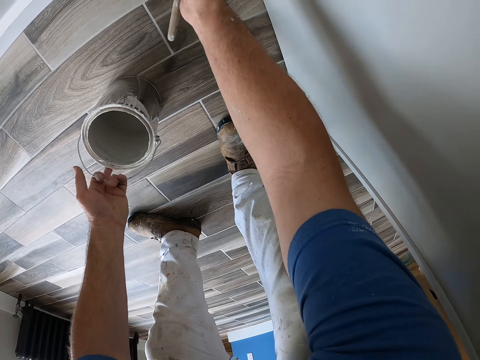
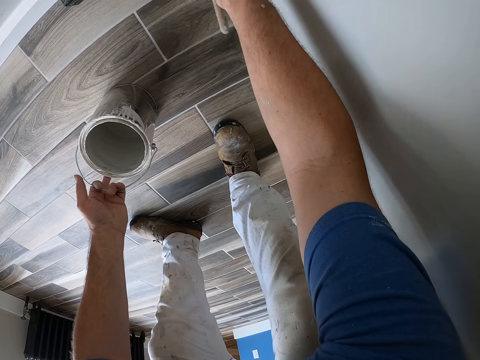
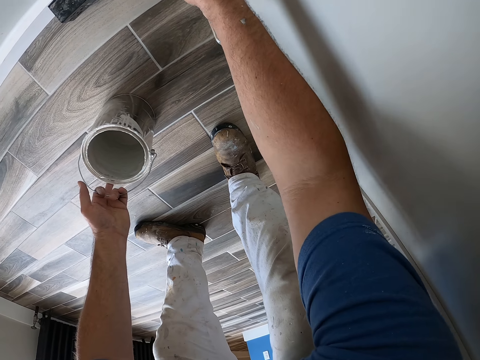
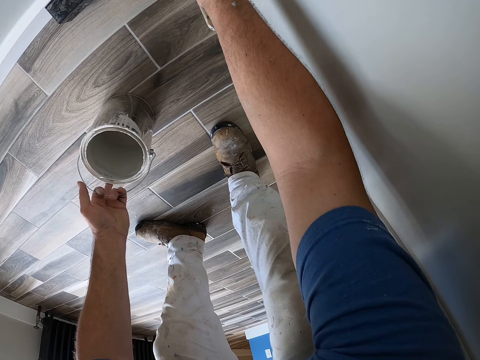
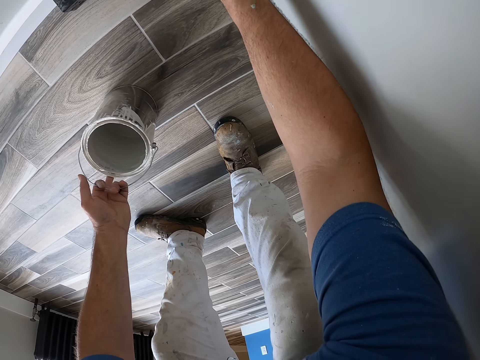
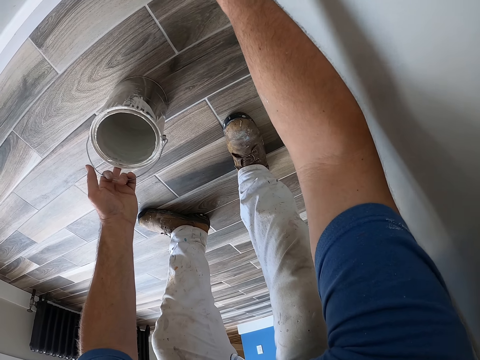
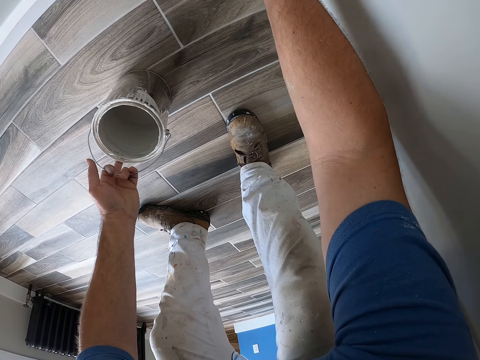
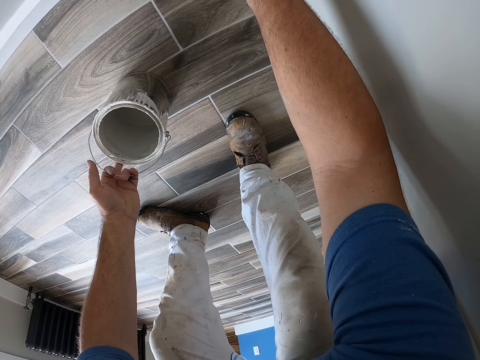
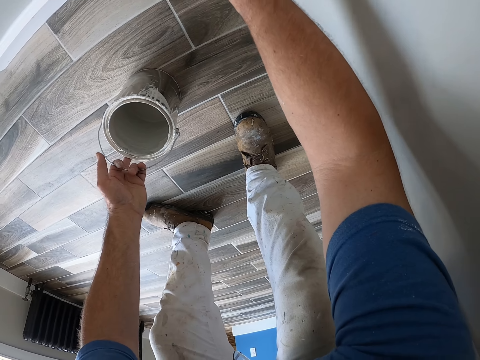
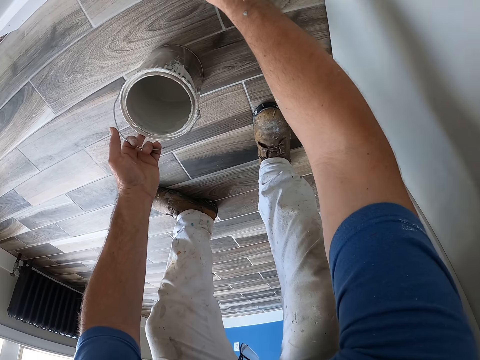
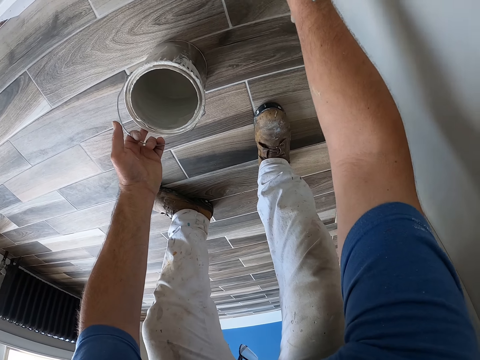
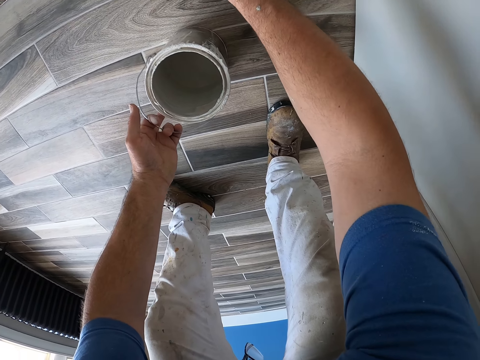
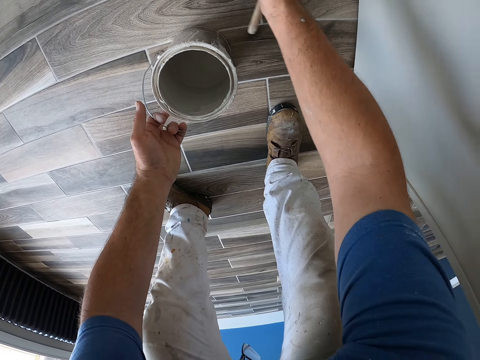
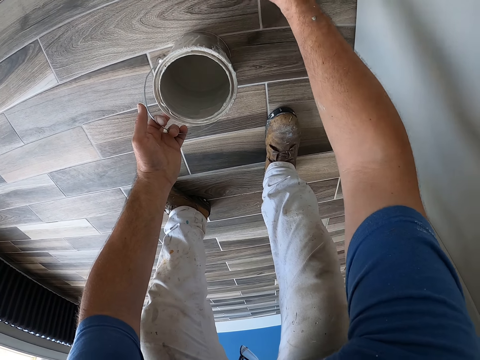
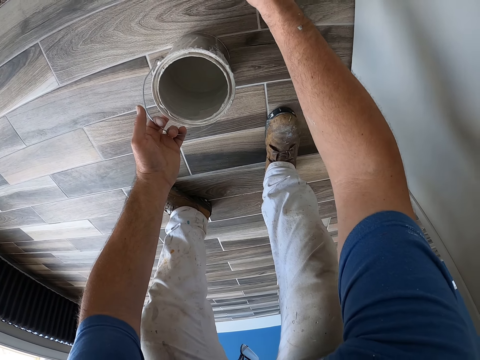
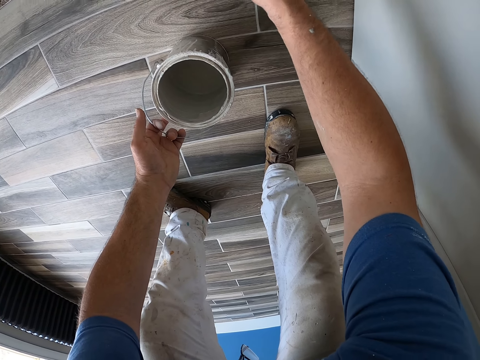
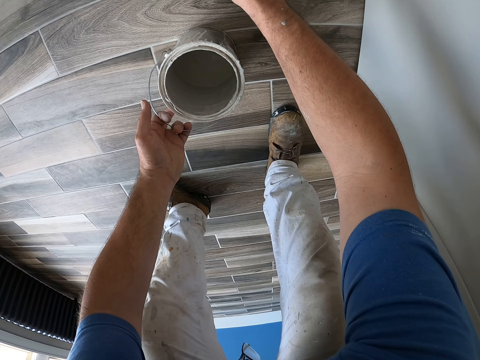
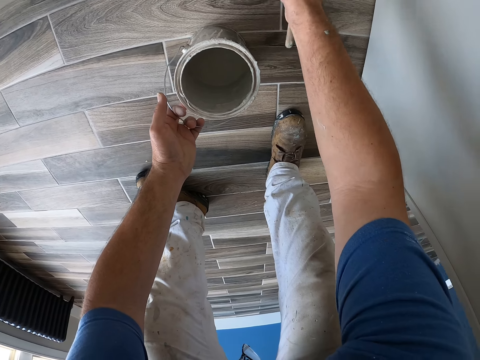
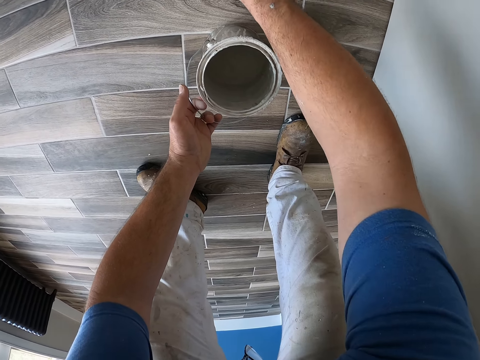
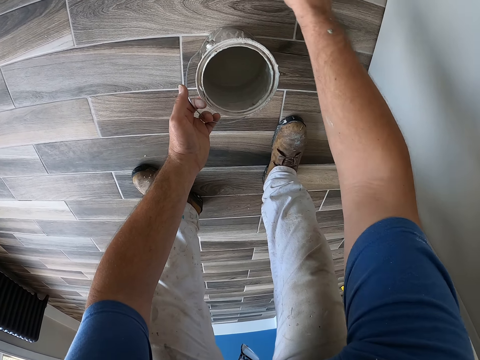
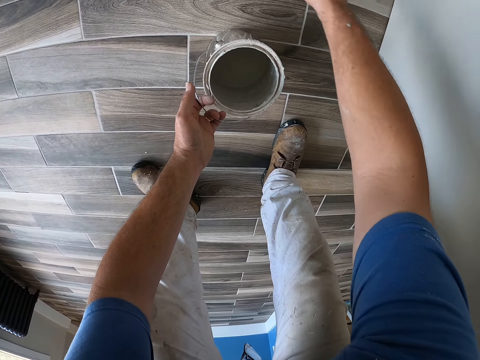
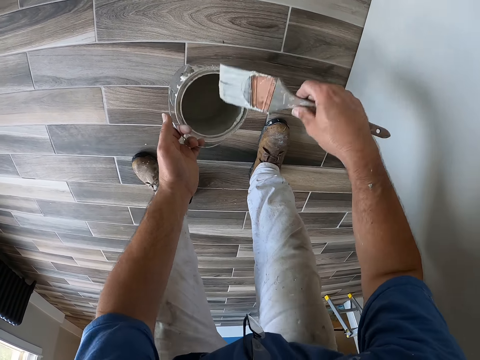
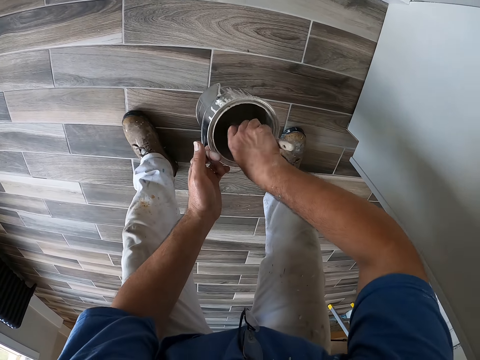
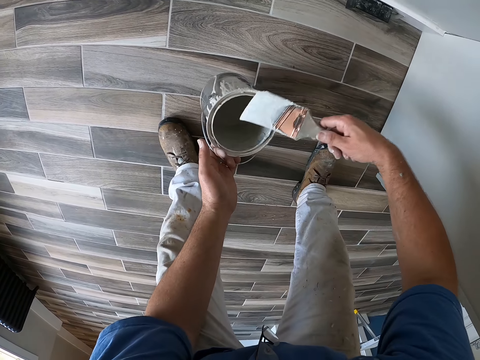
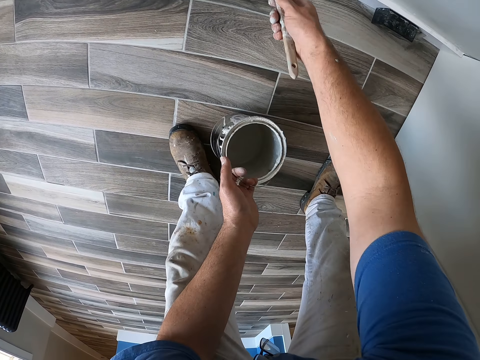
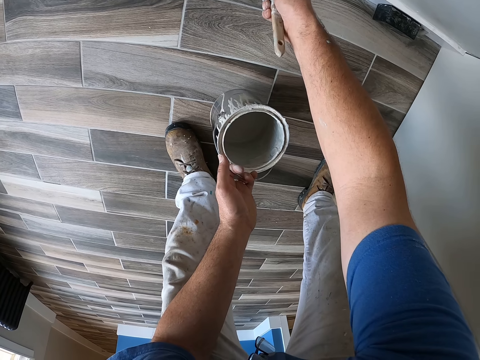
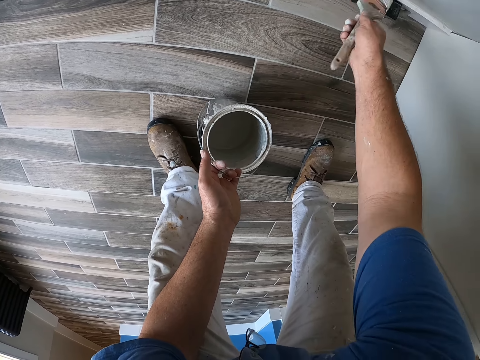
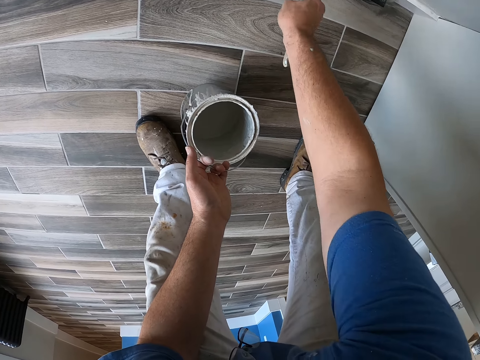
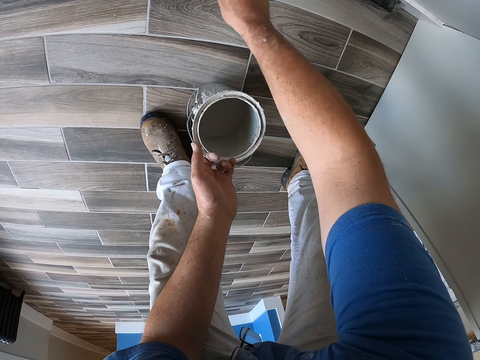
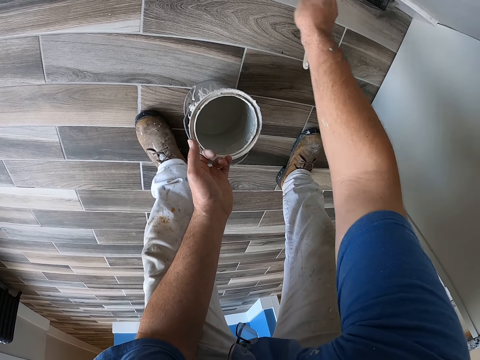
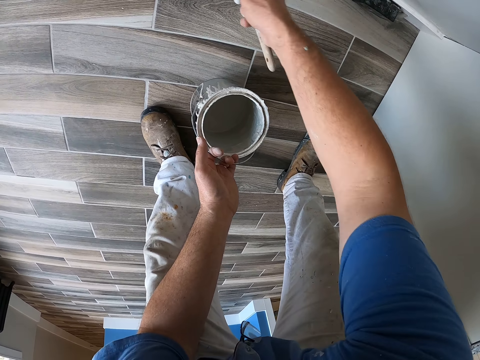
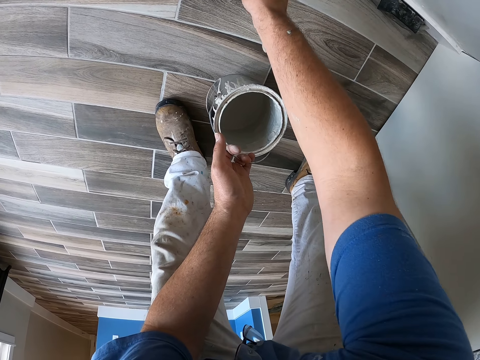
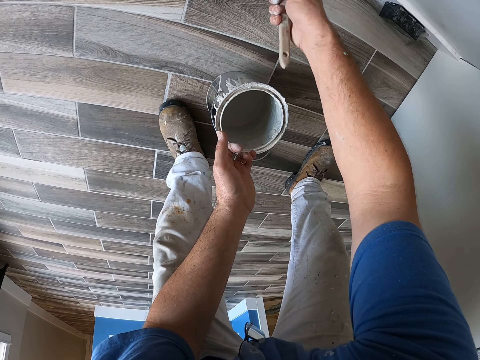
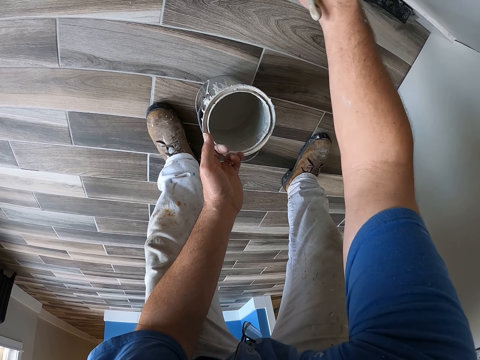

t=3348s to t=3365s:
The camera wearer dips the paint brush into the paint bucket or tin again. They remove the brush from the tin. They continue painting the wall near the kitchen sink with the paint brush.

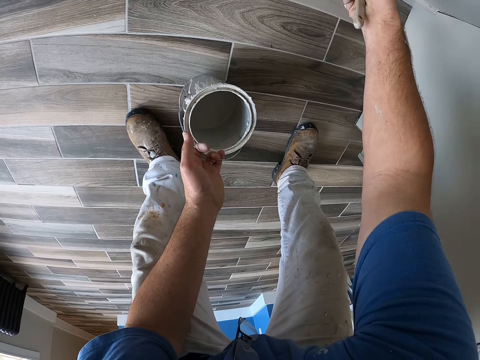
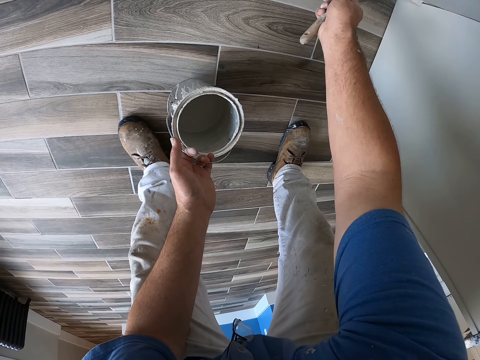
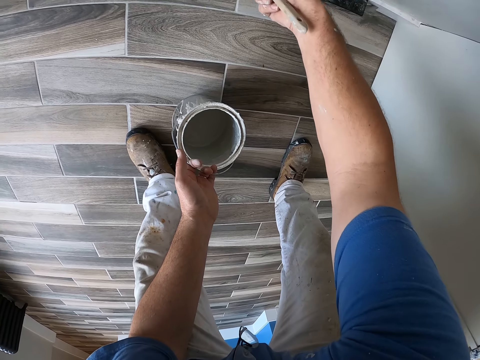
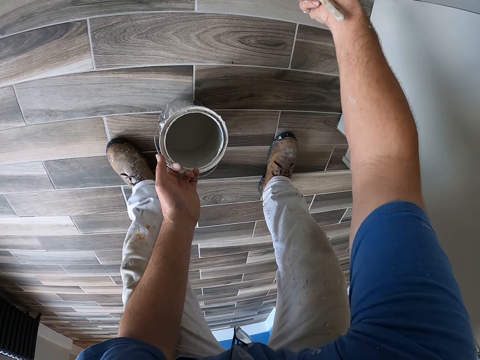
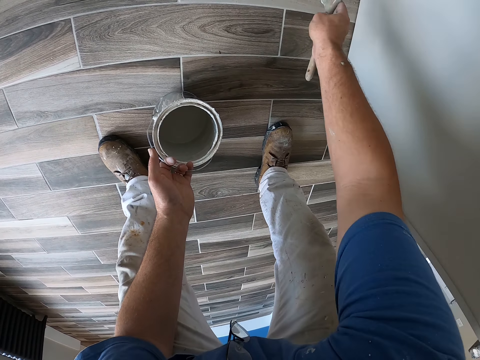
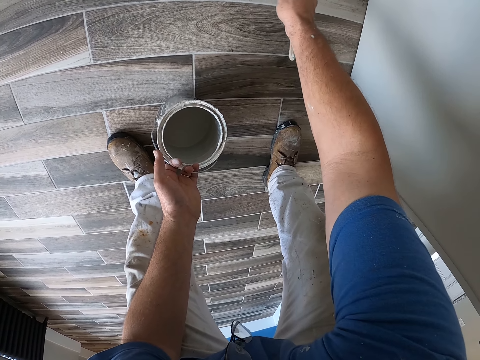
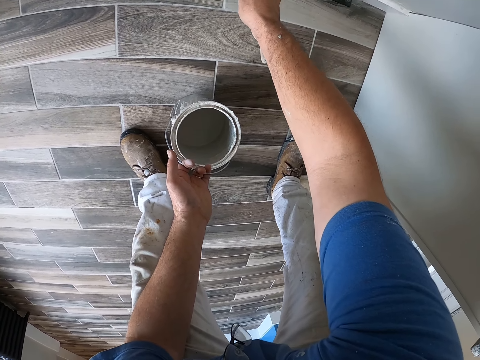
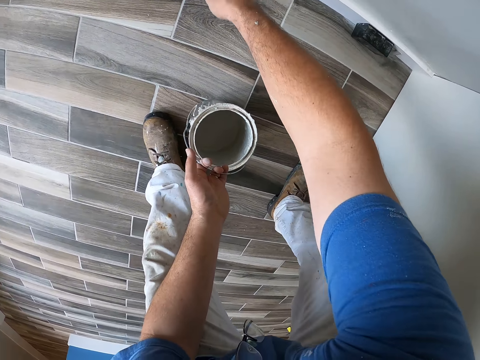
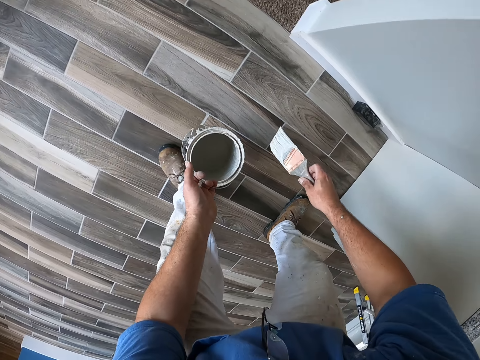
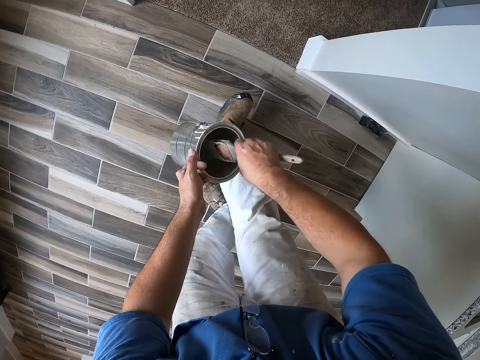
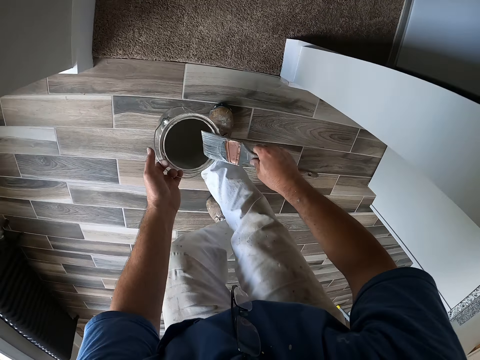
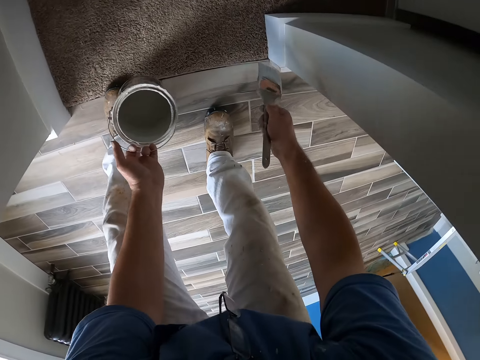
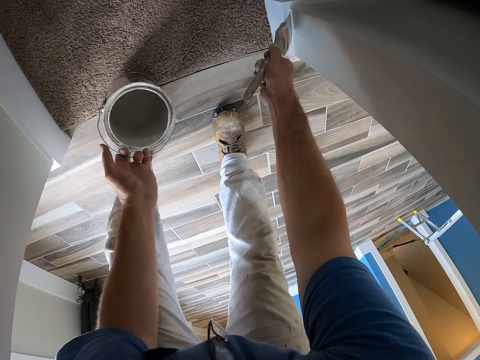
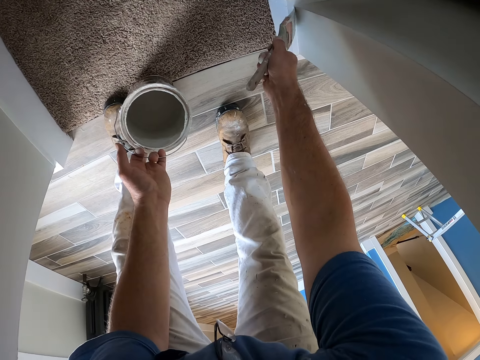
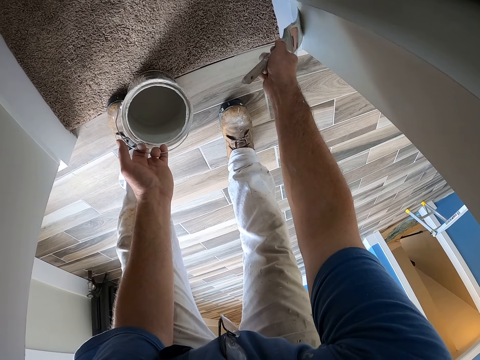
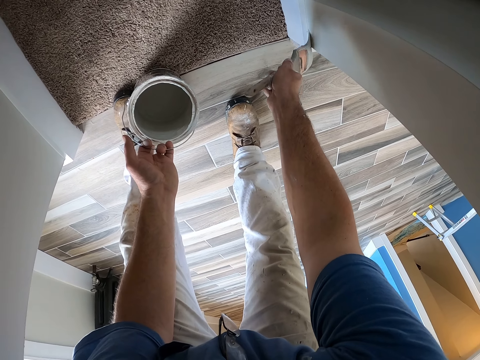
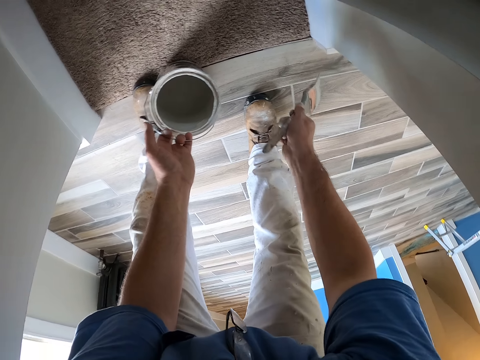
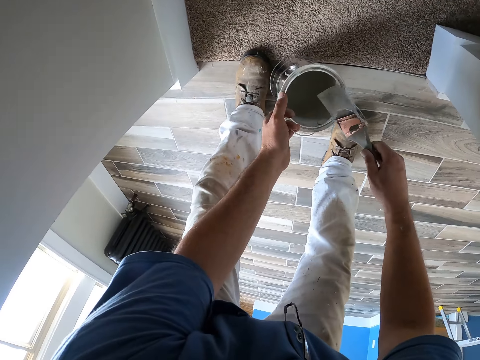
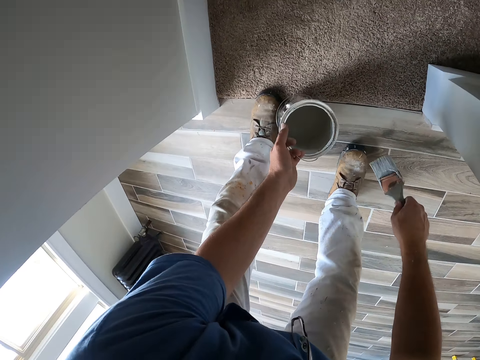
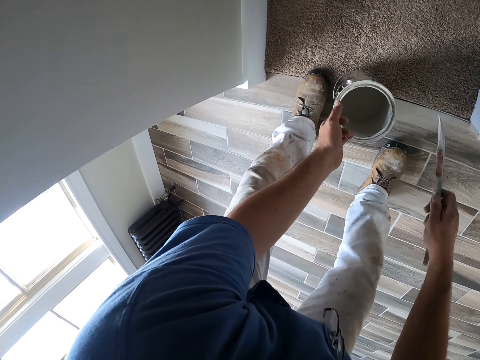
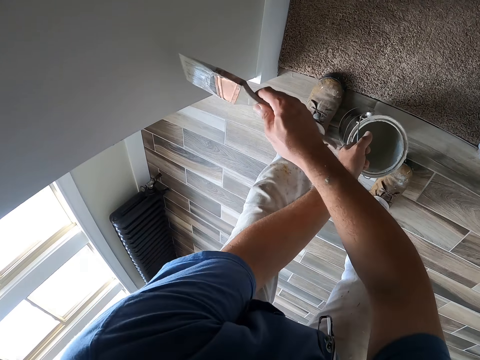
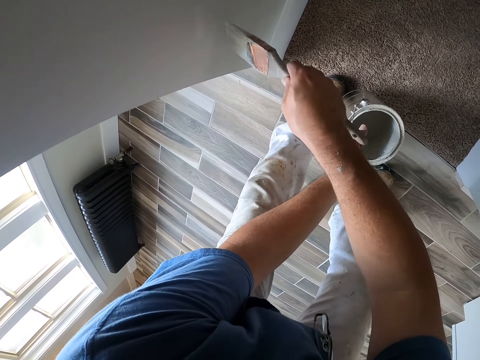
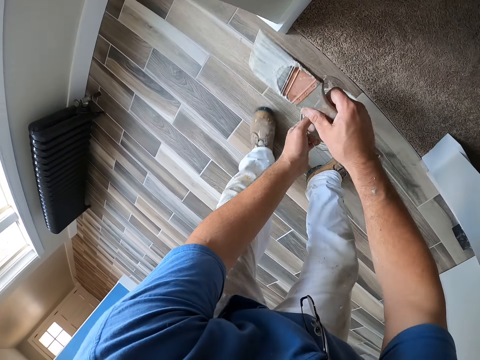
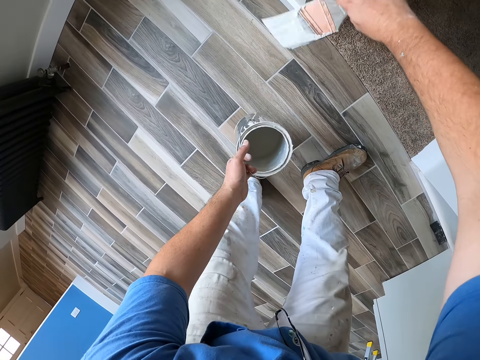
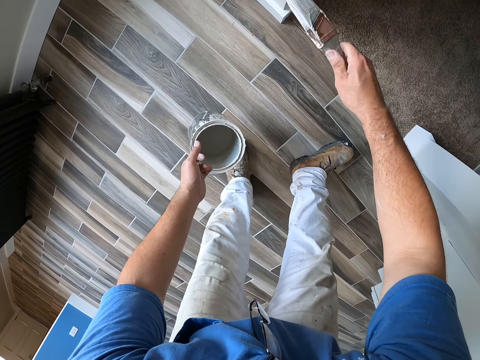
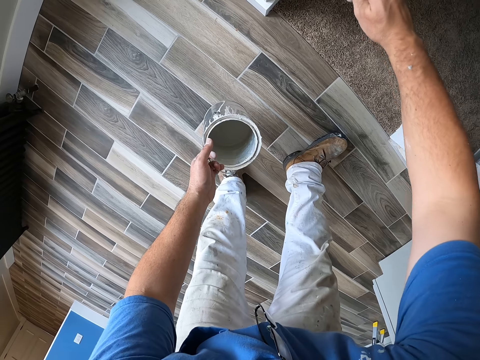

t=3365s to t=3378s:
The camera wearer walks away from the kitchen sink into a corridor. He pulls the brush off the wall. He dips the brush in the tin and removes the brush from the tin. He paints the wall around the corridor with the paint brush. He pulls the brush off the wall. He wipes the paint brush on the side of the paint bucket. He continues painting the wall around the corridor with the paint brush. He pulls the brush off the wall. He touches the wall with his right hand. He continues painting the wall around the corridor with the paint brush.
